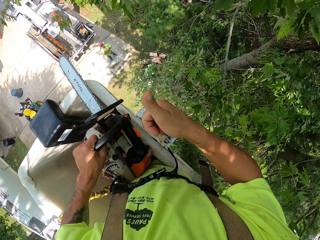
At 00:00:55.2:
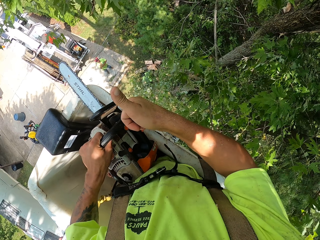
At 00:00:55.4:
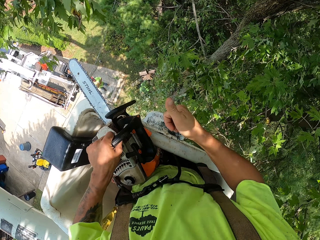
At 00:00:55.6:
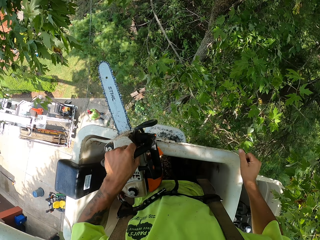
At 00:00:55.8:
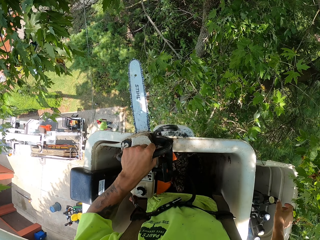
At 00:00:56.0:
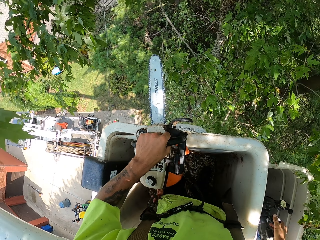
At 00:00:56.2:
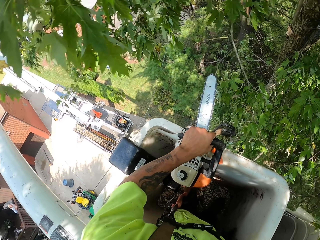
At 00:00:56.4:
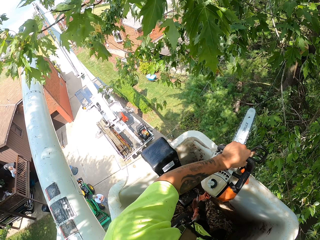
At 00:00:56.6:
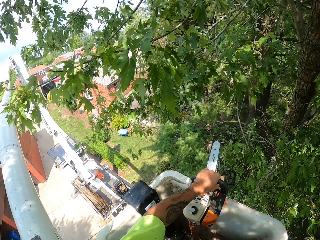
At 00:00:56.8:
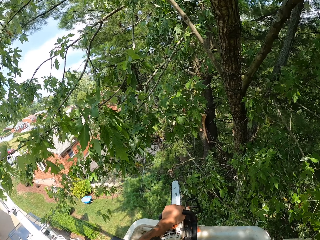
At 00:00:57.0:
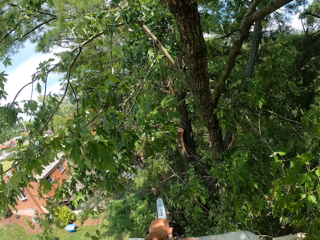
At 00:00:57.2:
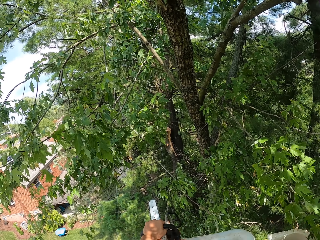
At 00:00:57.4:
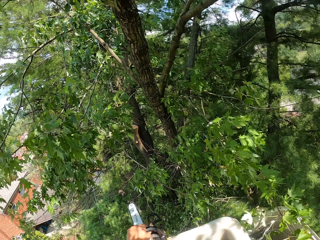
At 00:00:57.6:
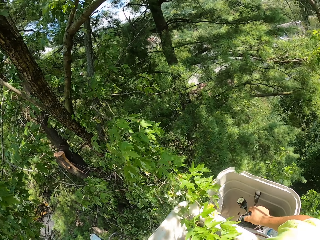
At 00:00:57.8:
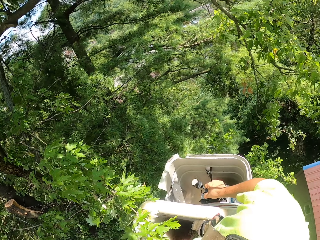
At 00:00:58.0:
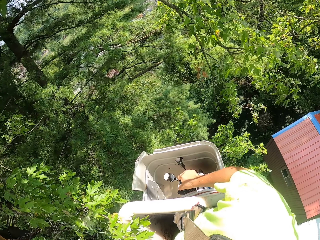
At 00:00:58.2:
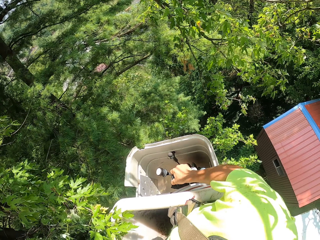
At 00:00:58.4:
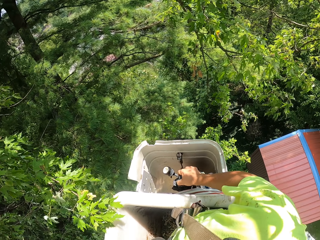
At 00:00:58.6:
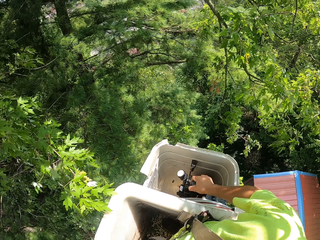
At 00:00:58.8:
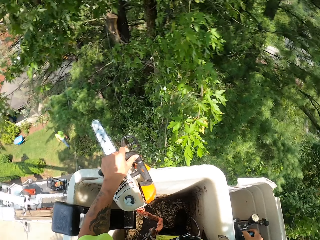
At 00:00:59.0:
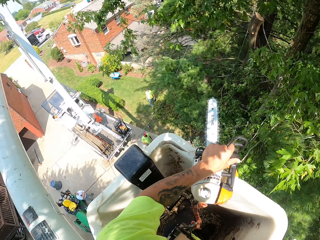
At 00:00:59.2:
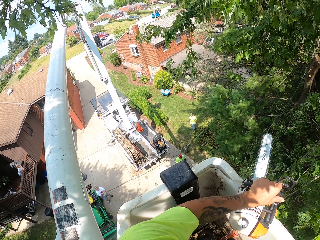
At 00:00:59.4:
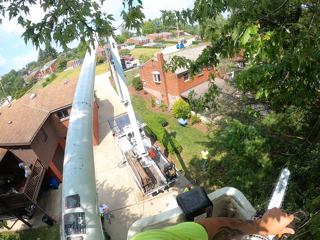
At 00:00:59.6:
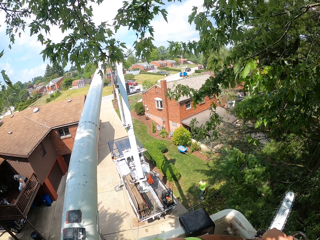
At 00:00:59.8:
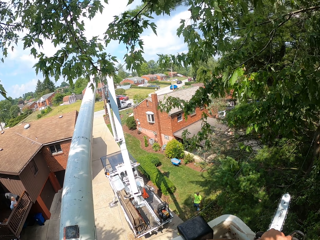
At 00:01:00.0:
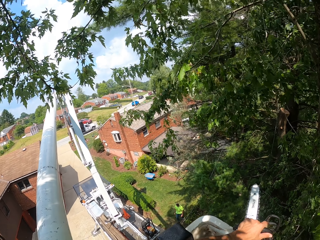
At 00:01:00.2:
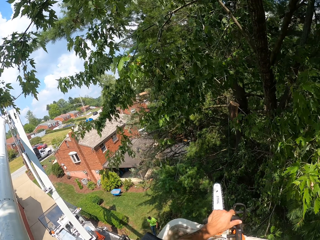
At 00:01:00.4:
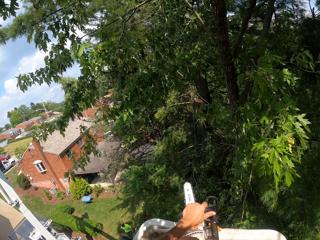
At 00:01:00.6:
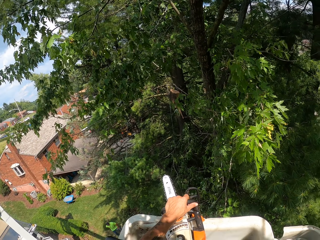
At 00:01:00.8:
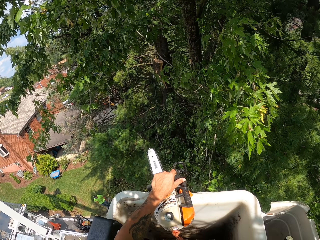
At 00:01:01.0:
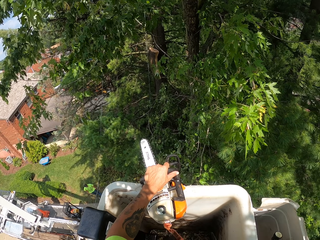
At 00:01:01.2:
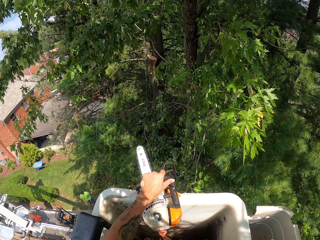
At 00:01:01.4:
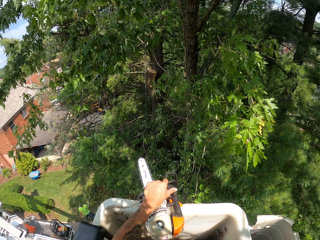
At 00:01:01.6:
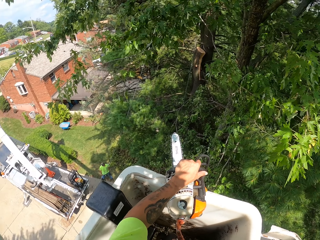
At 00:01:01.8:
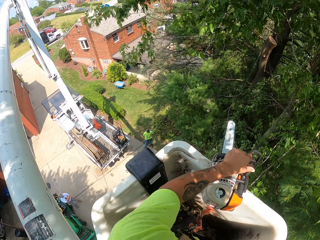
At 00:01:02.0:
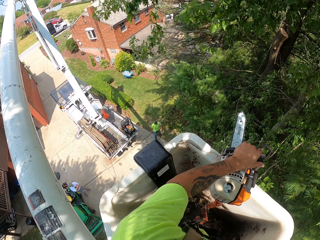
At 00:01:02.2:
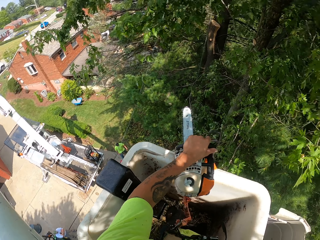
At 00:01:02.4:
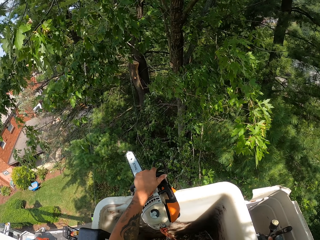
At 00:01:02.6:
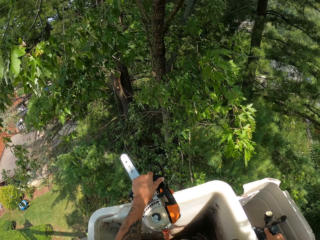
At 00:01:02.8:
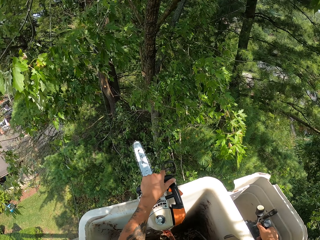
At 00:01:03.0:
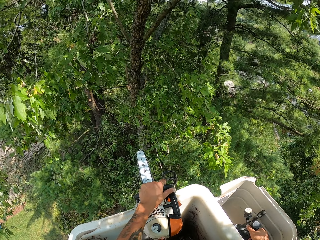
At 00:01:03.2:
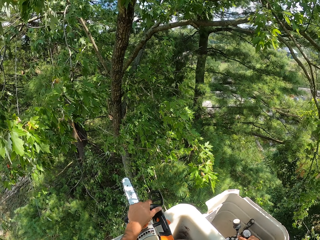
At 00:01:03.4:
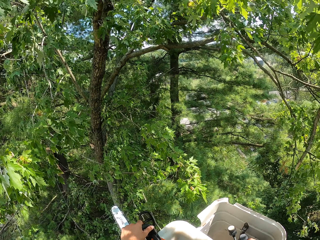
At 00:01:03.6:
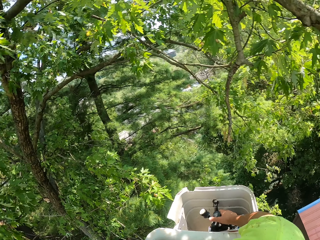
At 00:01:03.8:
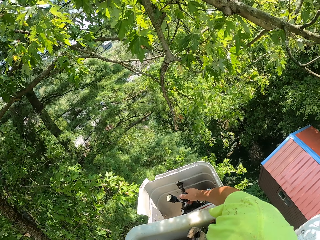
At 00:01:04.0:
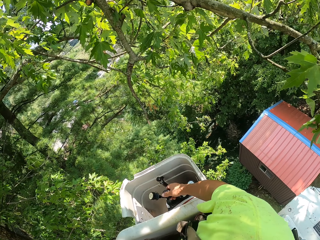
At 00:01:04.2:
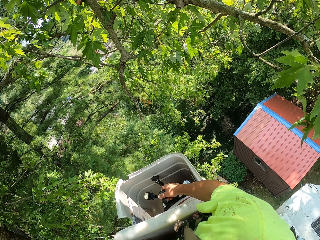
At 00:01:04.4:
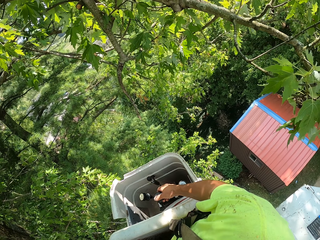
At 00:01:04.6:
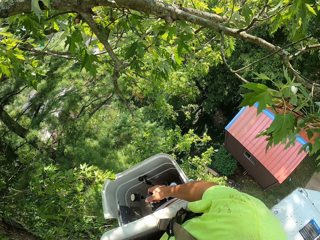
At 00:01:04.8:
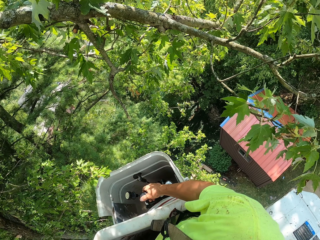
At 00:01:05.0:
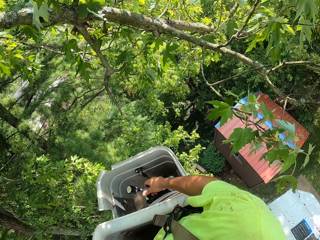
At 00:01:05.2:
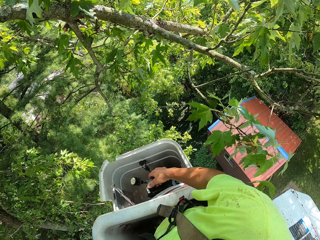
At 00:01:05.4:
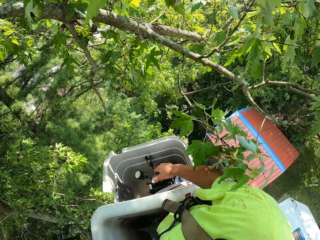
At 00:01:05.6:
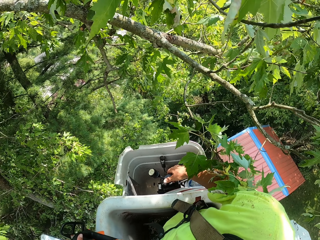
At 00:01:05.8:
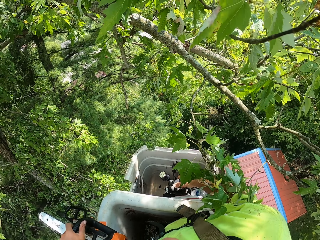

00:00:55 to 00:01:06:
The camera wearer touches something. He adjusts something. He operates the boom lift with his right hand. He adjusts something again.

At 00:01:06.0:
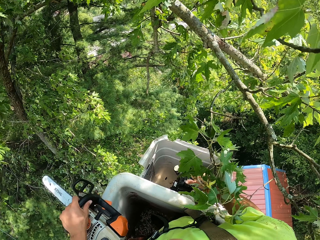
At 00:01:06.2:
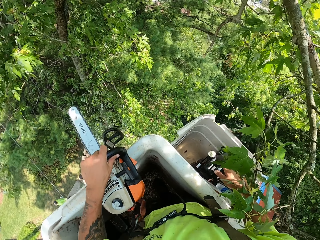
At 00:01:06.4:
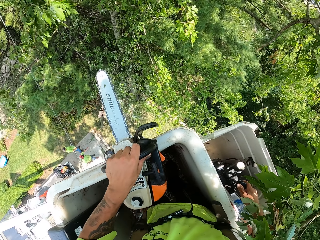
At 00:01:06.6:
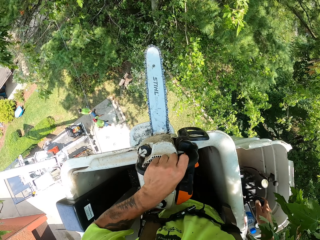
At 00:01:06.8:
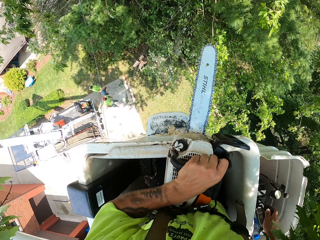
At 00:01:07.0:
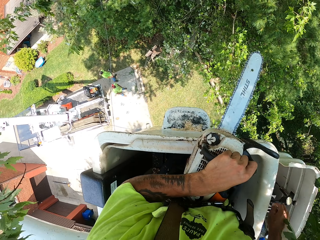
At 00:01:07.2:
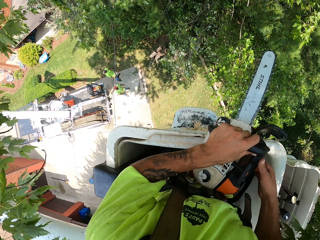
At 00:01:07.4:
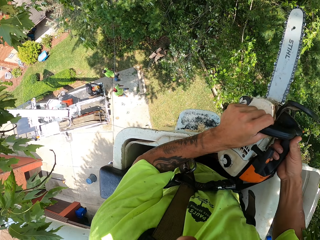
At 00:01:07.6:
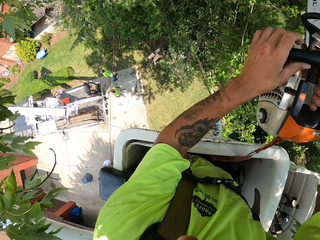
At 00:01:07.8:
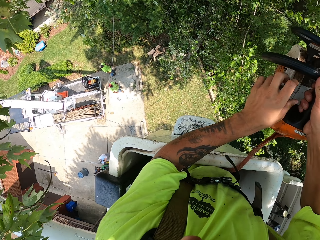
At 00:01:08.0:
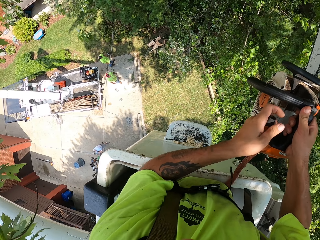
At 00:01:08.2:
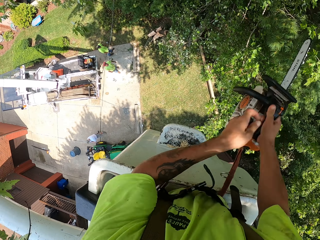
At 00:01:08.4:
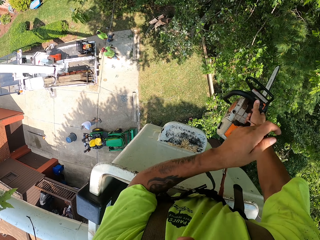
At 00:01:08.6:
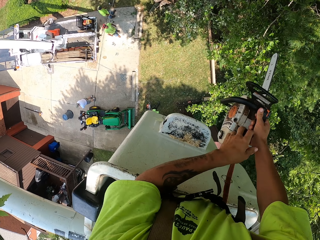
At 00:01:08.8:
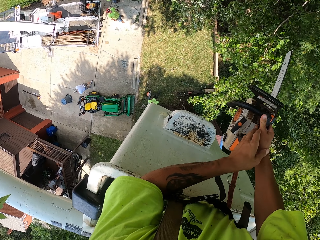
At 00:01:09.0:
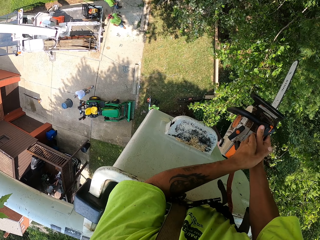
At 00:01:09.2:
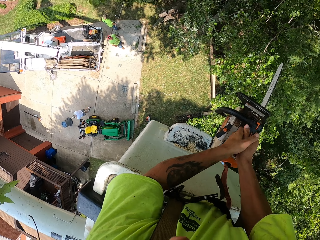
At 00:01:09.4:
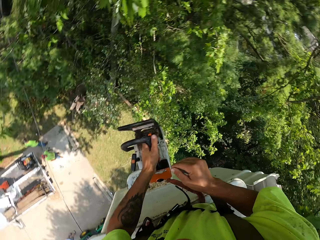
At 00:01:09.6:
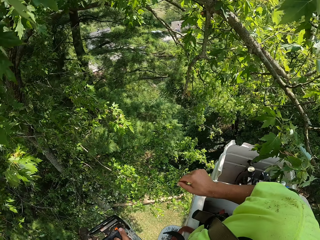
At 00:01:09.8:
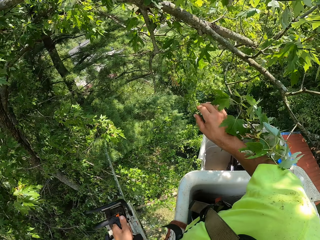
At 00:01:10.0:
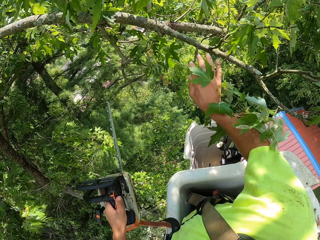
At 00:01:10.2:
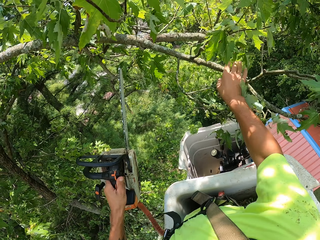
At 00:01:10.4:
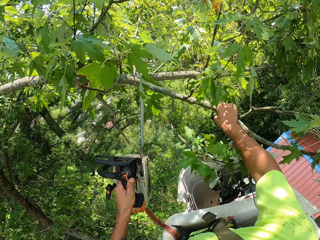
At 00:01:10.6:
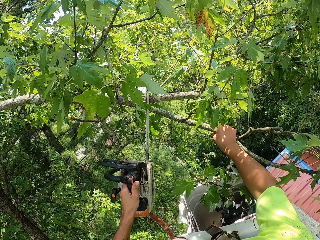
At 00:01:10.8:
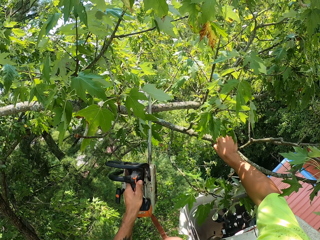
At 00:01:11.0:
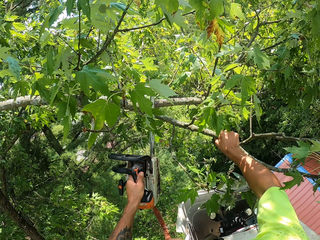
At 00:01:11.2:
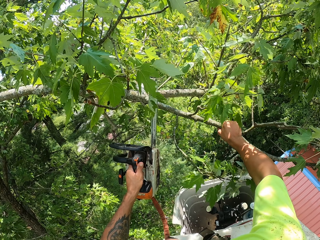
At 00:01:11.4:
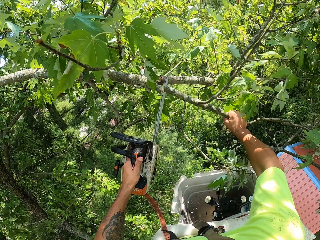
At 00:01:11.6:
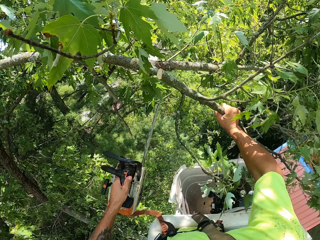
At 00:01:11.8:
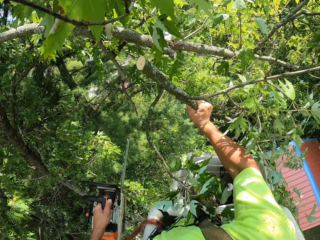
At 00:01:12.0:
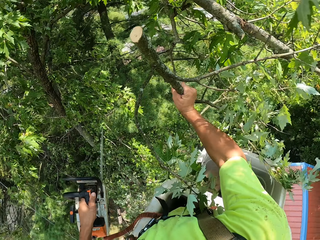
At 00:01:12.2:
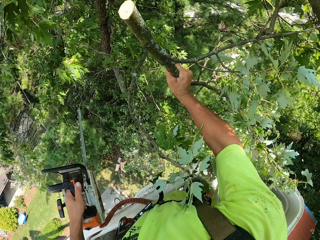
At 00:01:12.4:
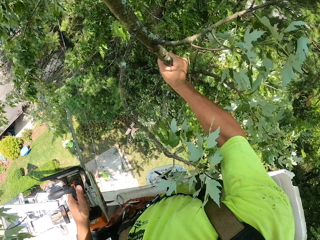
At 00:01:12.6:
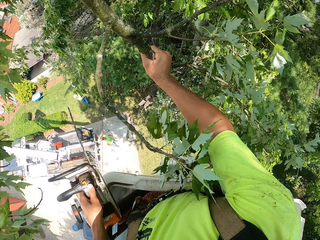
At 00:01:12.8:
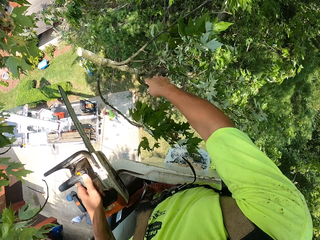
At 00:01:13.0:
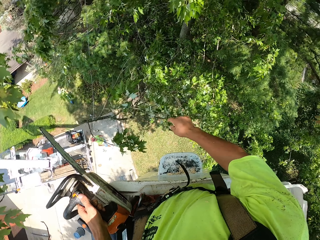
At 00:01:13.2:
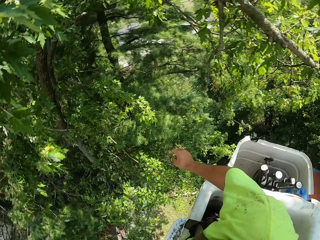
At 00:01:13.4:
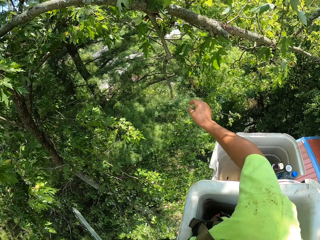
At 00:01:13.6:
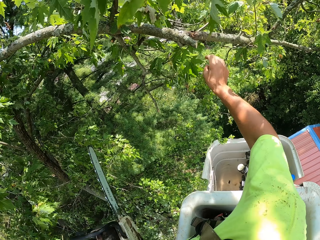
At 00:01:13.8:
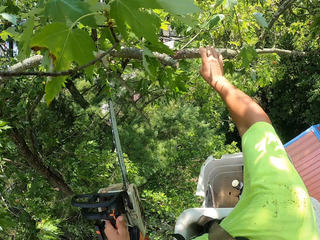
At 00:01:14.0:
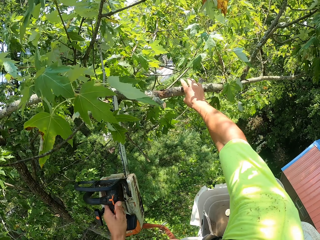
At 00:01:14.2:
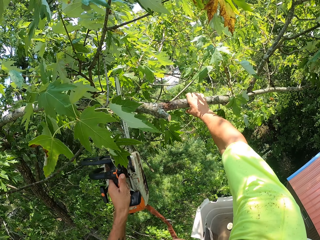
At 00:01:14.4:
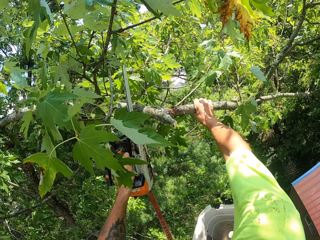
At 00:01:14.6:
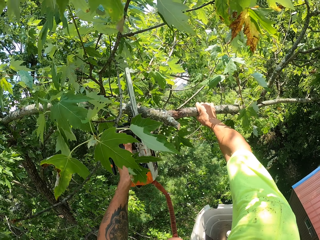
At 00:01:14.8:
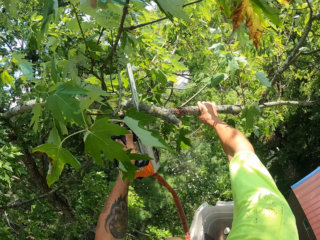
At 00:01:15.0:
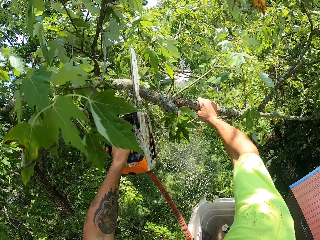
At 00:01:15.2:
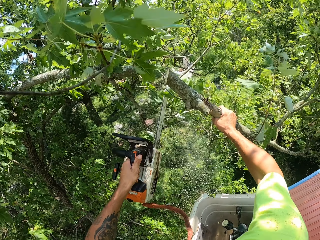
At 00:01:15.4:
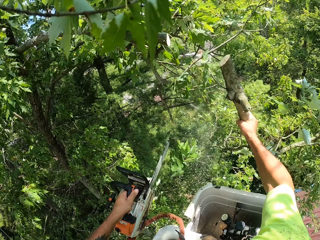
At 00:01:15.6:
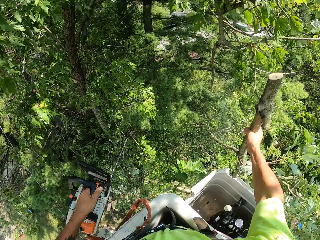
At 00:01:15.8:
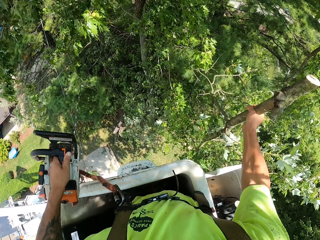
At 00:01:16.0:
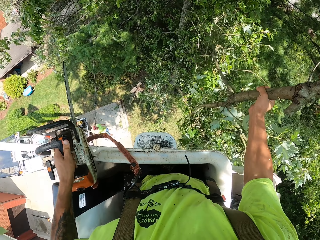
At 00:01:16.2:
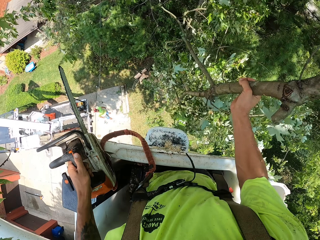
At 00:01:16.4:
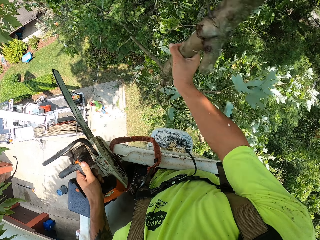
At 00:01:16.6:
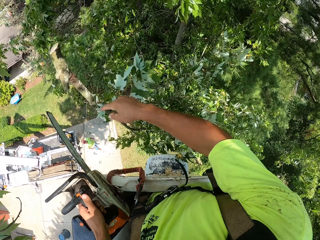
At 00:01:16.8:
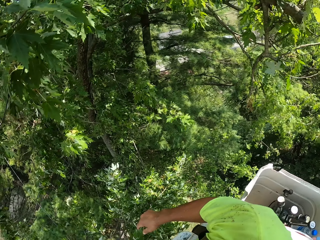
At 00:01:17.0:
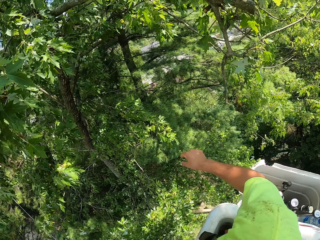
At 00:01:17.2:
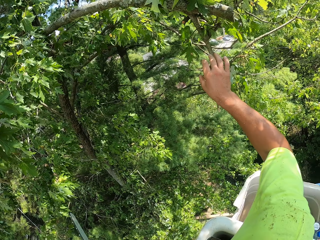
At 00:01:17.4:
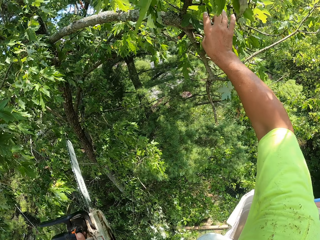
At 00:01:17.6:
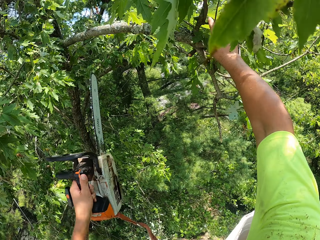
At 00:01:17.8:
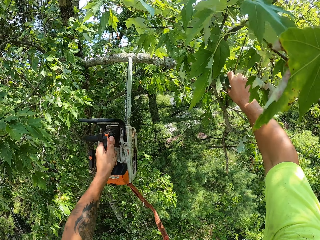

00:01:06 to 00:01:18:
The camera wearer touches the power saw with his right hand. He holds the chainsaw with both hands. He starts the chainsaw with his left hand. He holds the chain saw with his left hand. He holds the branch of a tree with his right hand. He cuts the branch of the tree with the chainsaw in his left hand. He throws the cut tree branch to the ground with his right hand. He holds a branch of the tree with his right hand. He cuts the branch of the tree with the chainsaw in his left hand. He throws the cut tree branch to the ground with his right hand.
